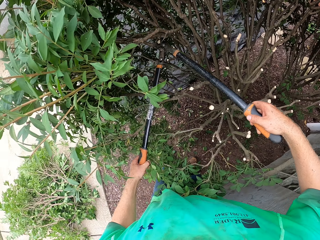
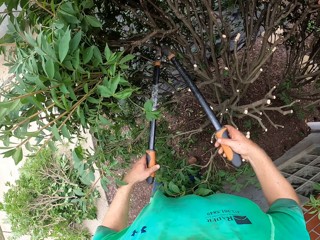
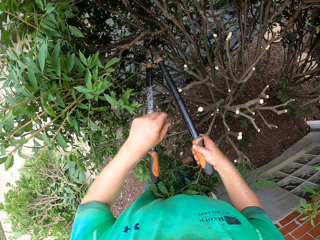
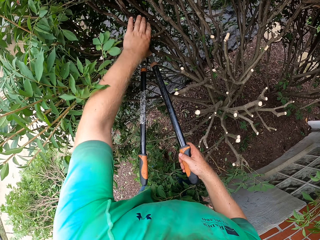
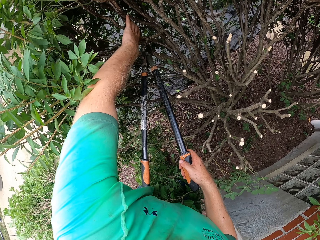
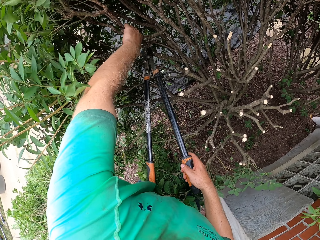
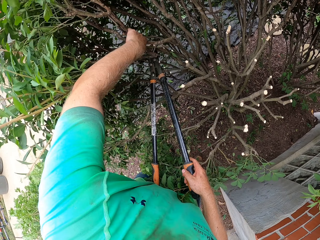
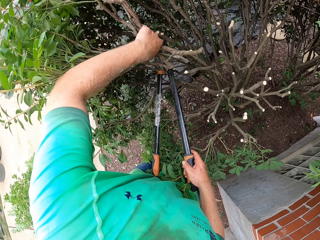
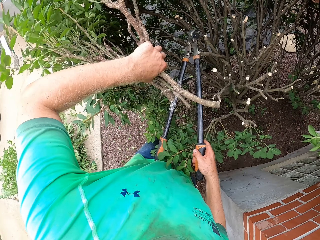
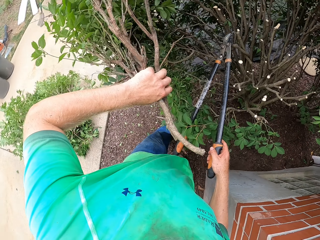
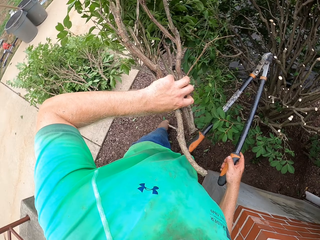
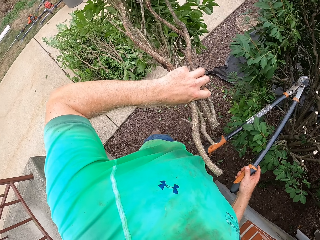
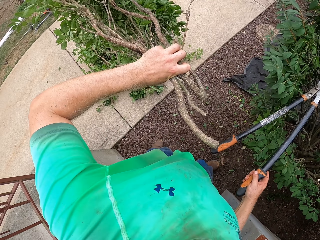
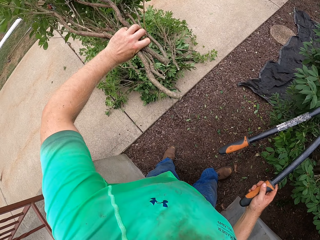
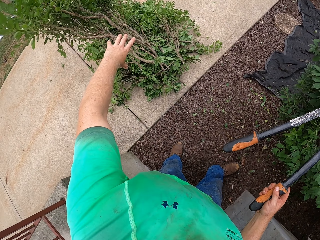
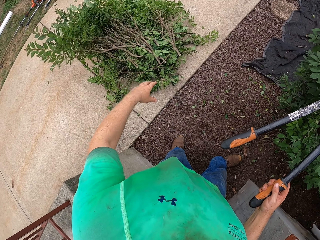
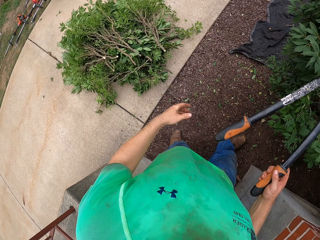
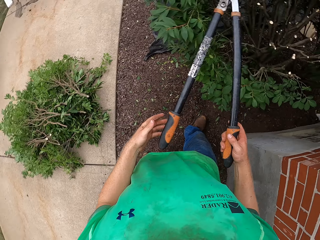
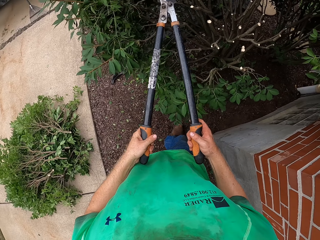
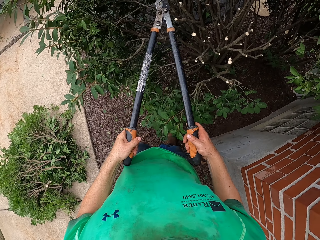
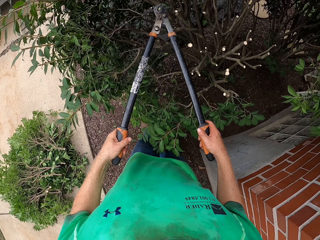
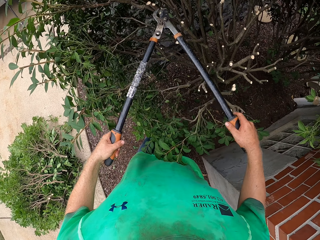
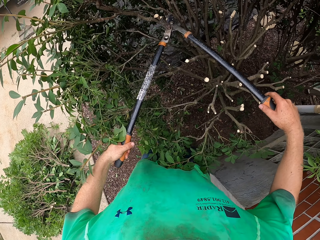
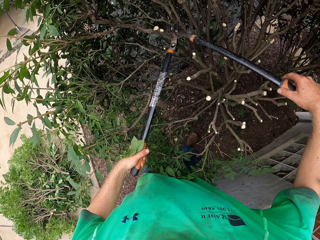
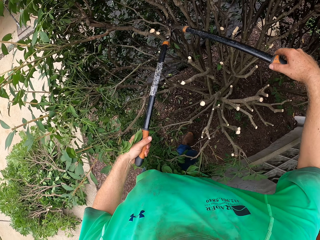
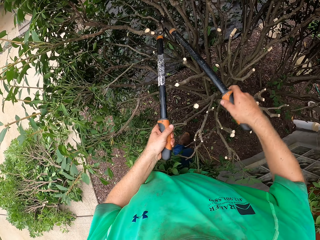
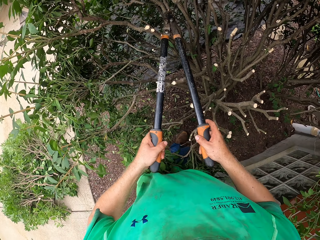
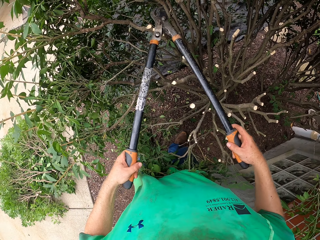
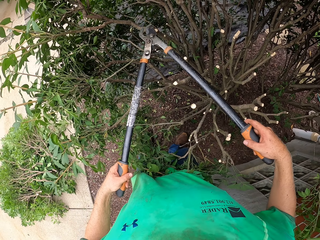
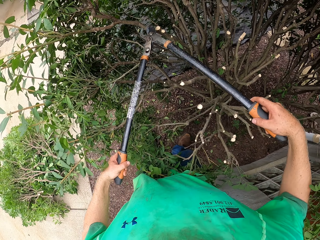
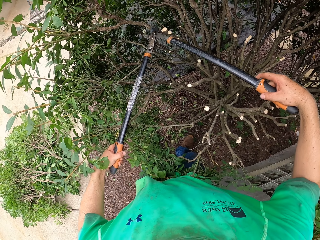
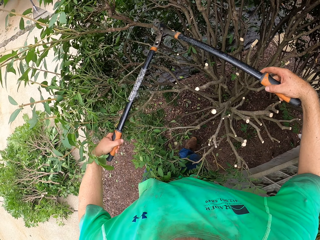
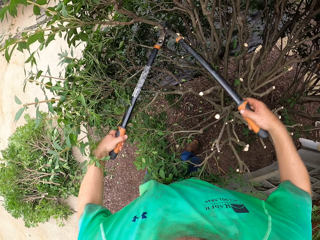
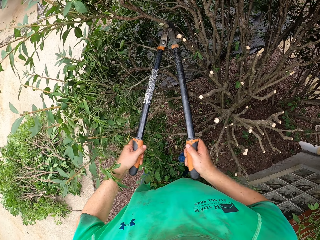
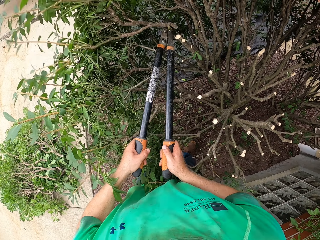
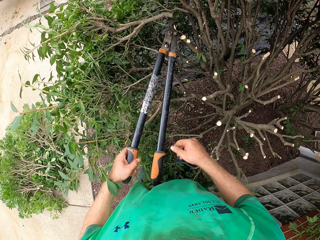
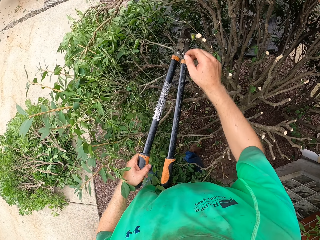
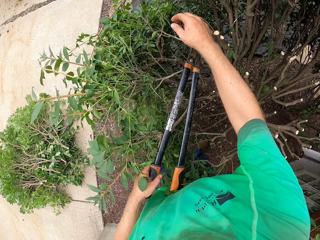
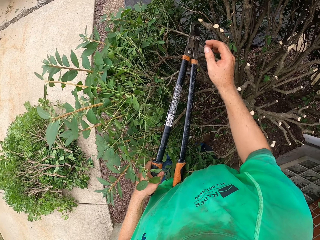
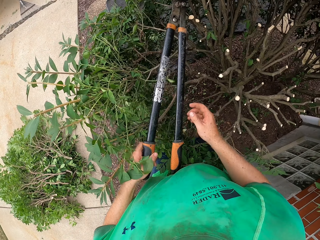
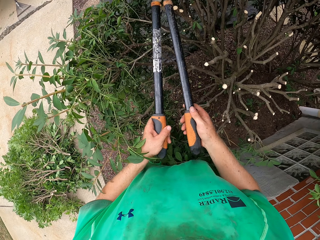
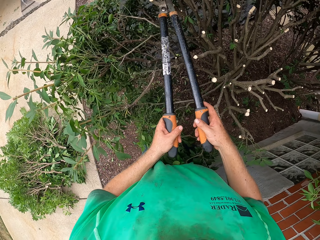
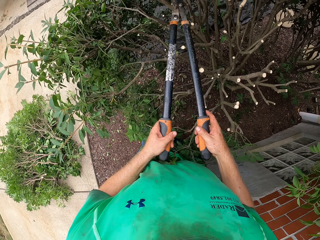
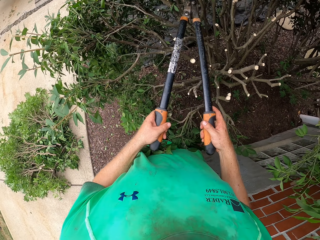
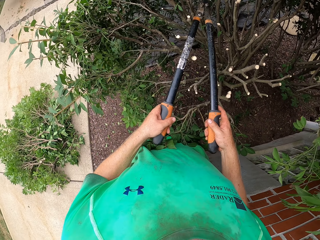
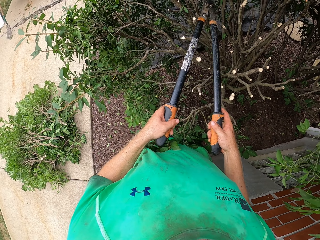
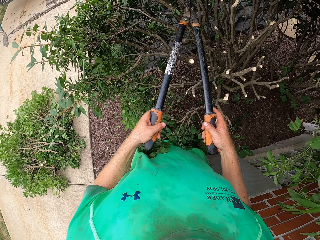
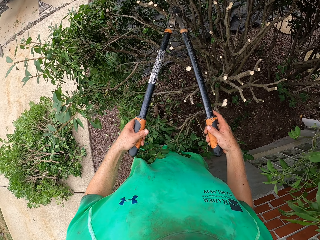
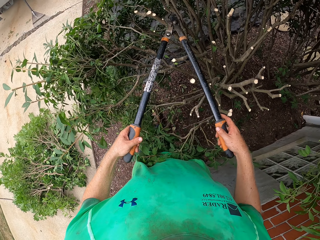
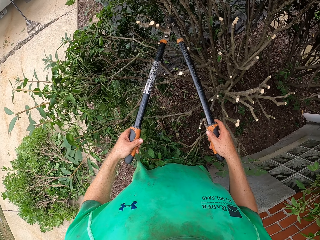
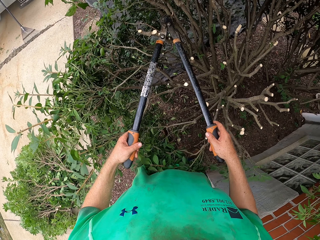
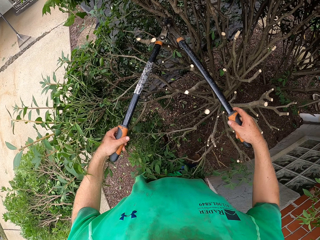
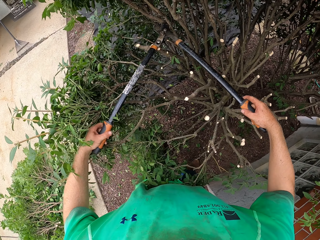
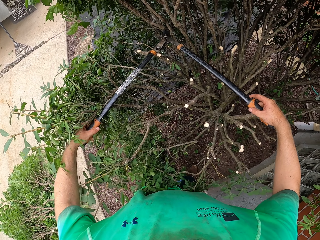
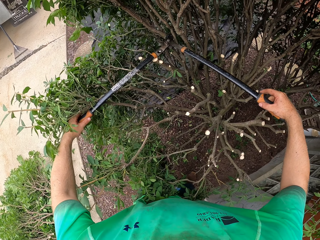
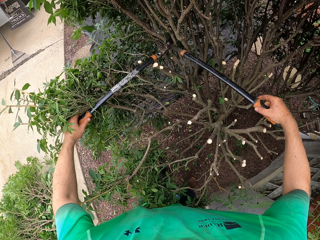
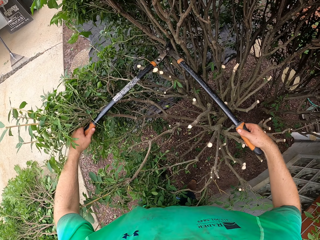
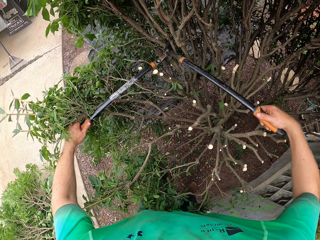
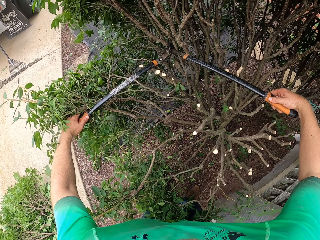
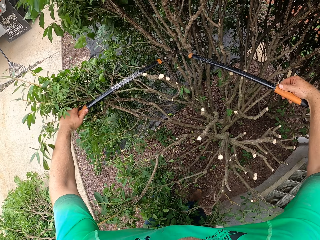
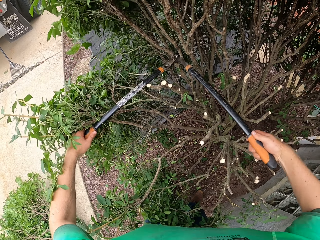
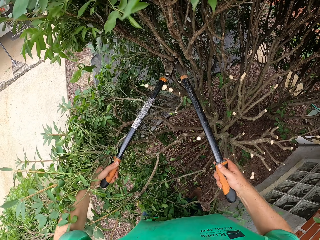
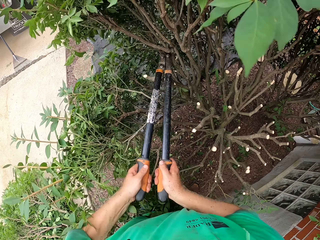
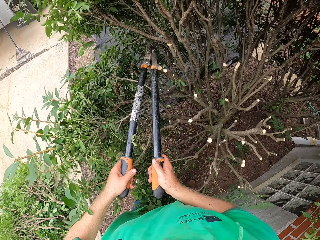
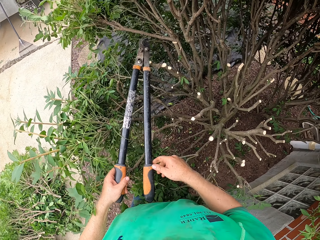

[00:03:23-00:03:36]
The camera wearer grabs the cut branches of the plant with his left hand. He throws the cut branches in his left hand on the pile of cut branches. He grabs the garden shear with both hands. He cuts some branches of the plant with the garden shear in both hands. He grabs the garden shear with both hands. He cuts a branch of the plant with the garden shear in both hands.

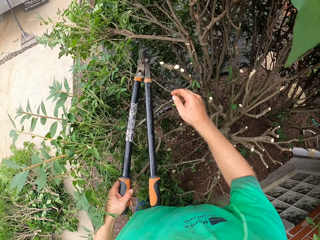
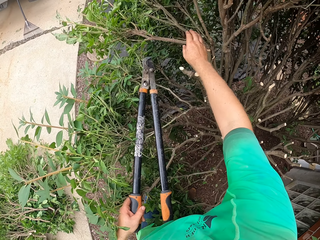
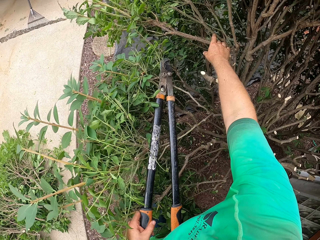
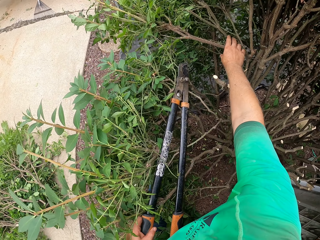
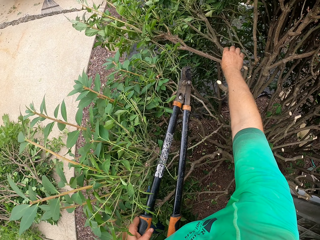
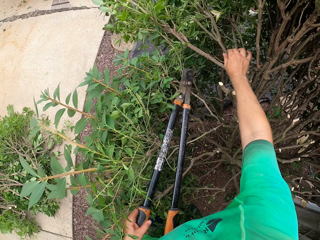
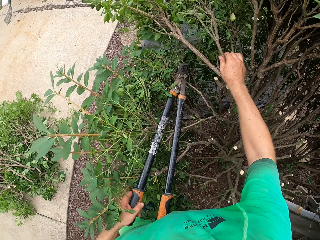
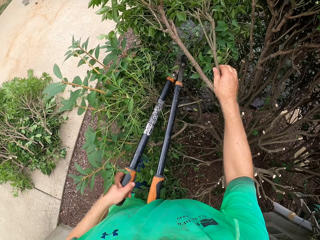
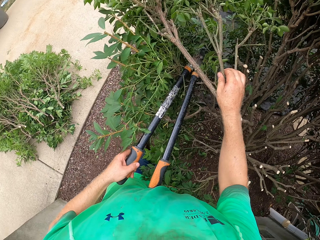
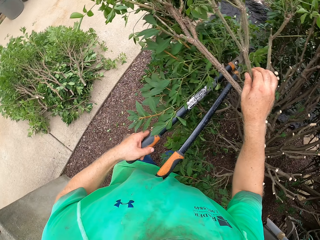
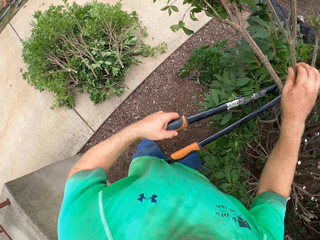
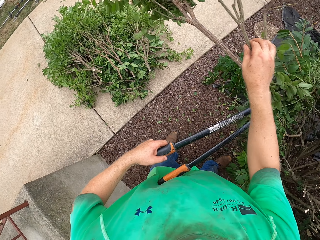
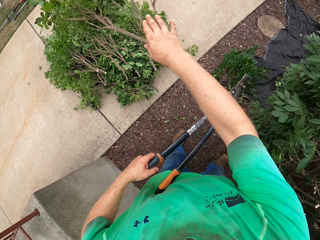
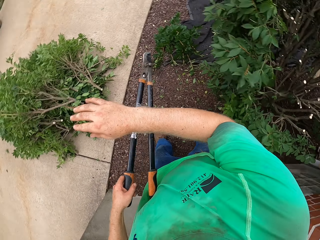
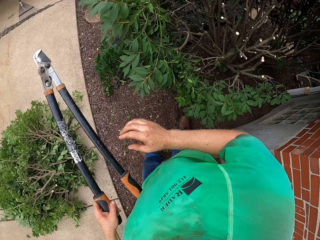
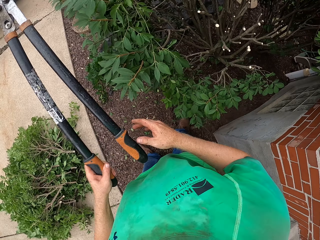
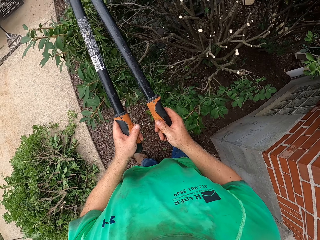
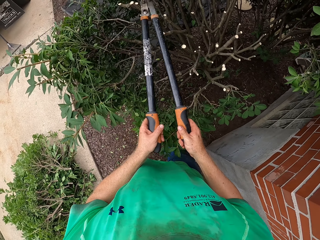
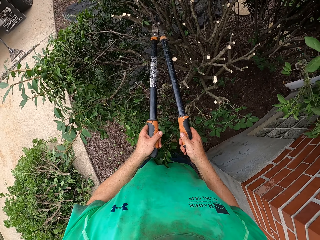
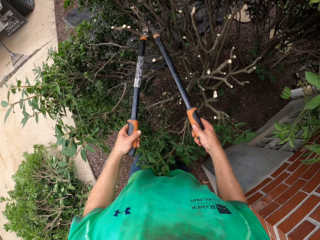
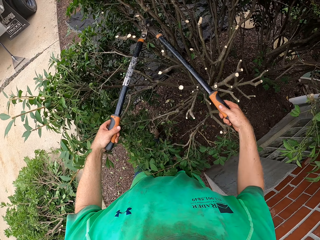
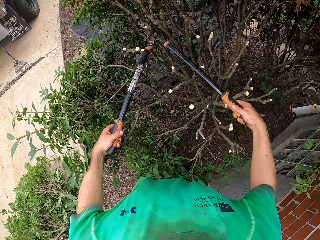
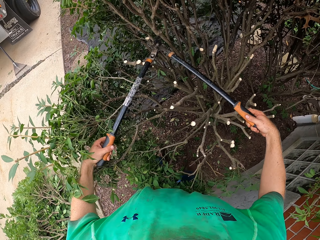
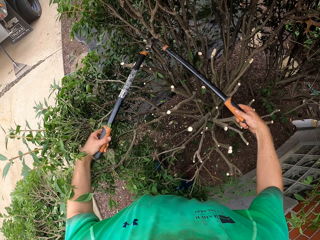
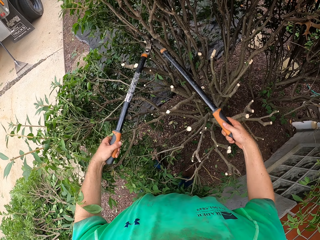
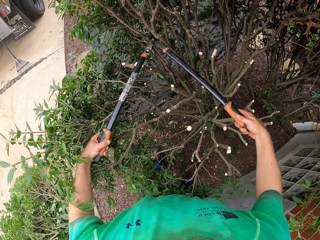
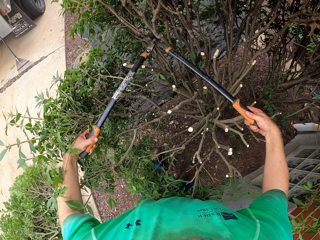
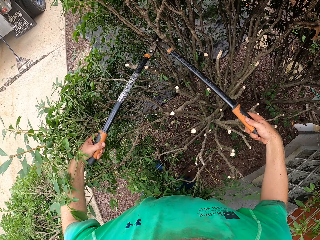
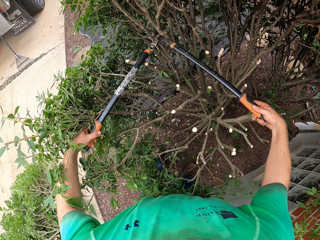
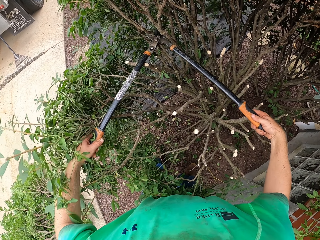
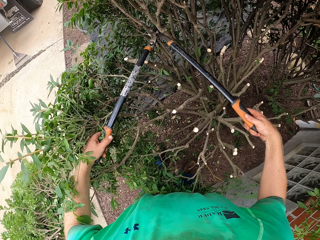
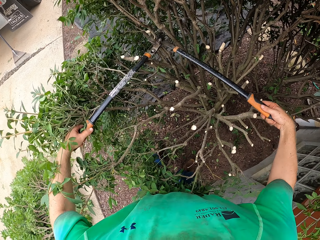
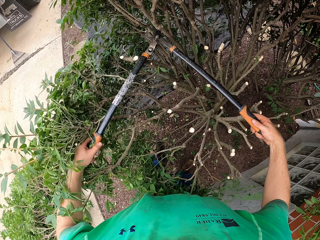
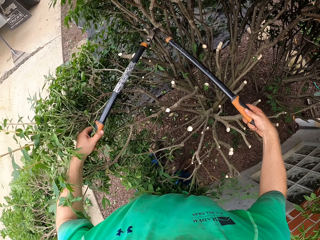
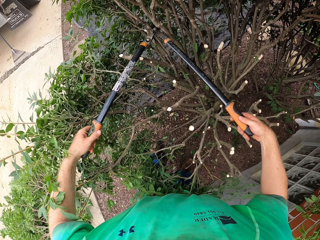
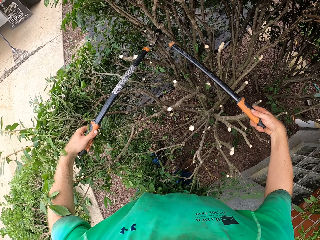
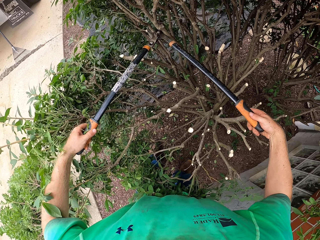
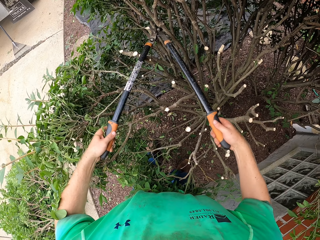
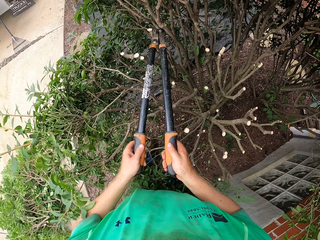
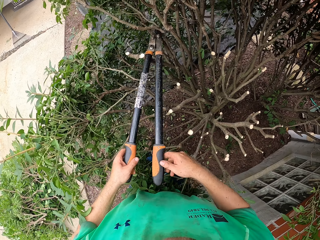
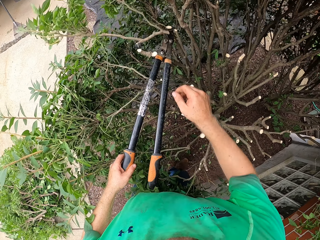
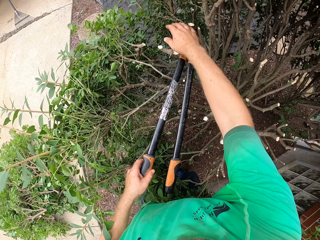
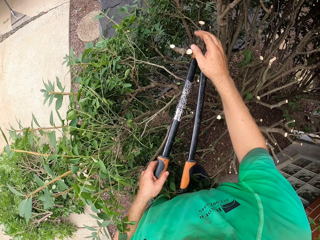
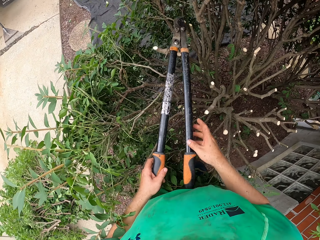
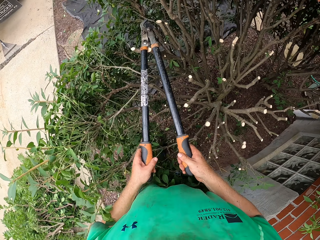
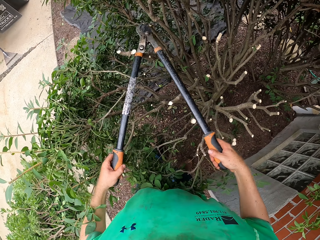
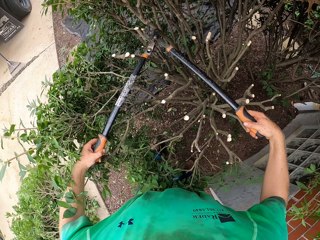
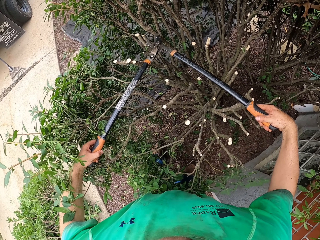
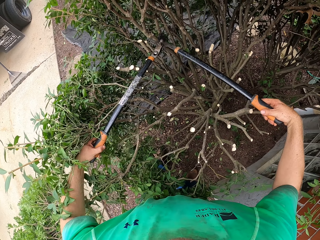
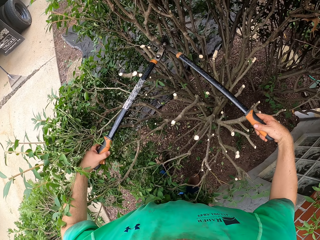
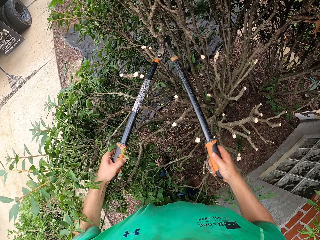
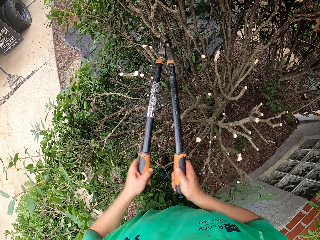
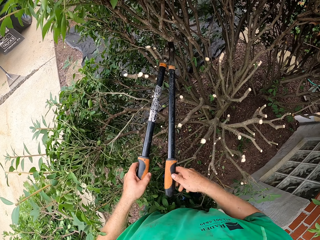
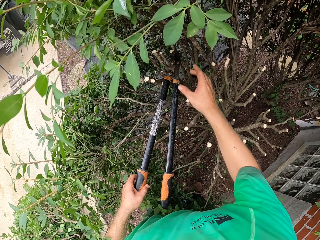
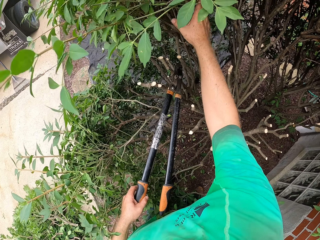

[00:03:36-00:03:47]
The camera wearer grabs the cut branch of the plant with his right hand. He throws the cut branch in his right hand on the pile of cut branches. He grabs the garden shear with both hands. He cuts a branch of the plant with the garden shear in both hands. He grabs the garden shear with both hands. He cuts a branch of the plant with the garden shear in both hands.
